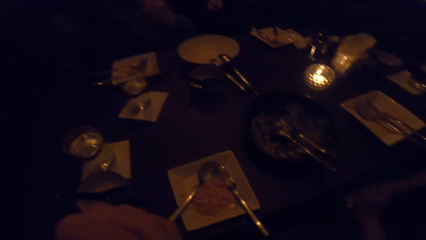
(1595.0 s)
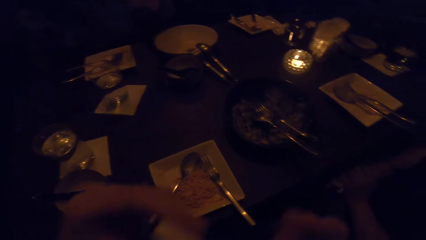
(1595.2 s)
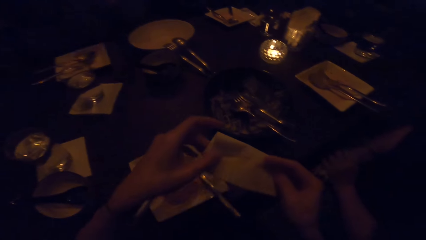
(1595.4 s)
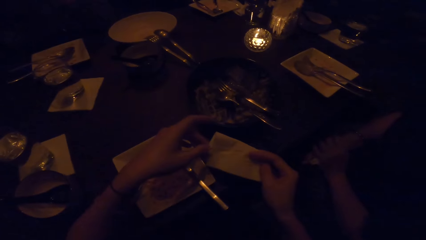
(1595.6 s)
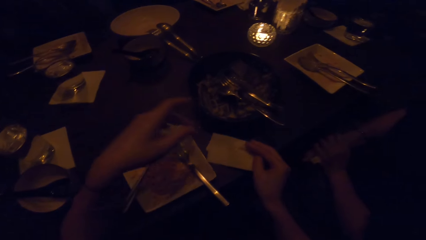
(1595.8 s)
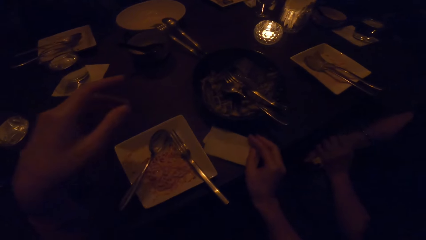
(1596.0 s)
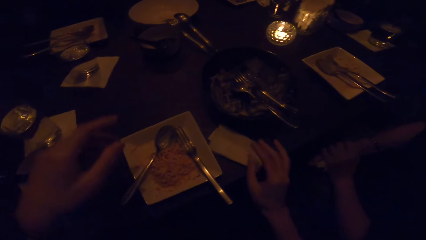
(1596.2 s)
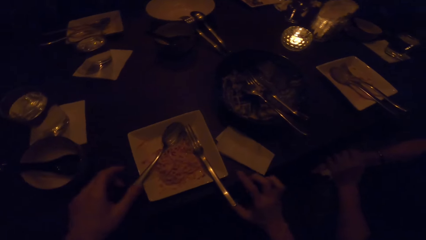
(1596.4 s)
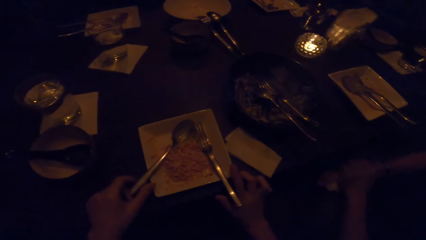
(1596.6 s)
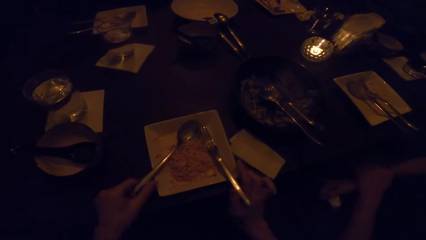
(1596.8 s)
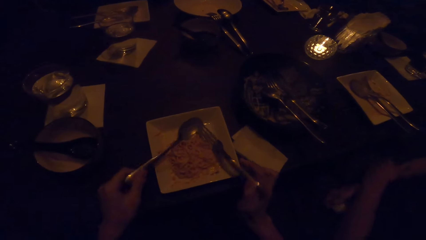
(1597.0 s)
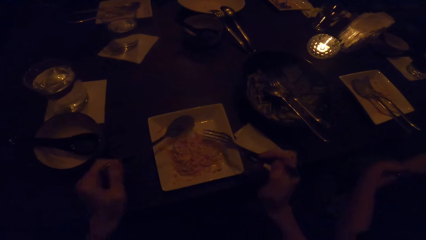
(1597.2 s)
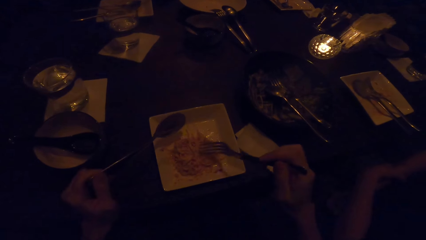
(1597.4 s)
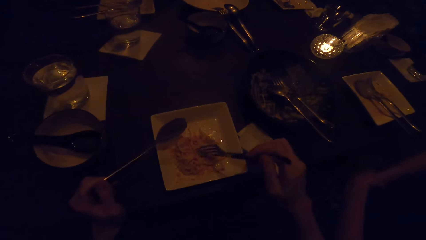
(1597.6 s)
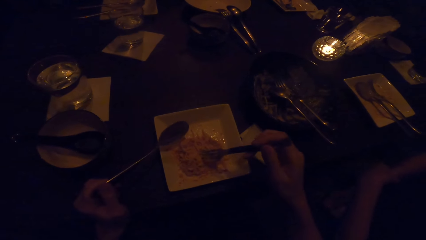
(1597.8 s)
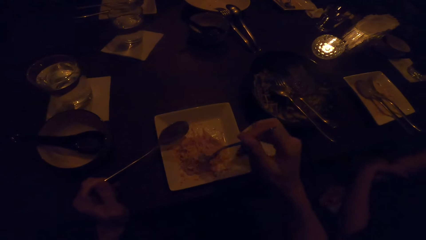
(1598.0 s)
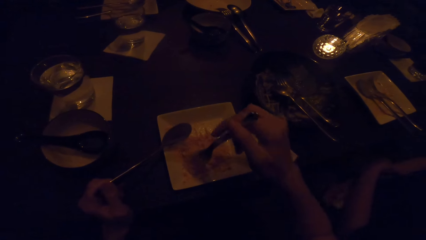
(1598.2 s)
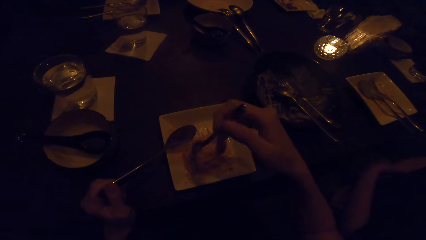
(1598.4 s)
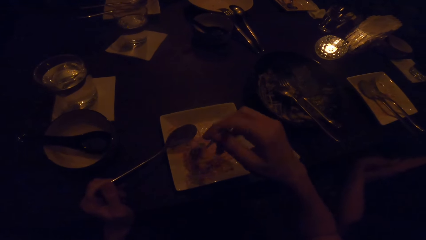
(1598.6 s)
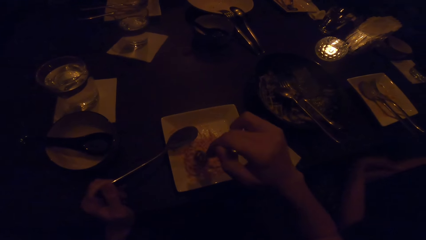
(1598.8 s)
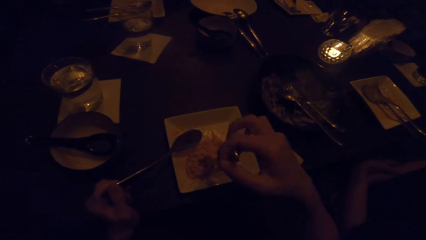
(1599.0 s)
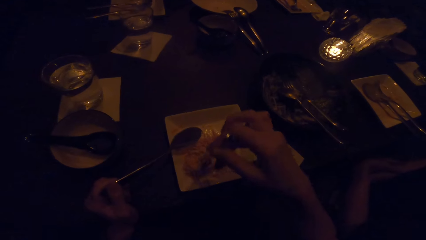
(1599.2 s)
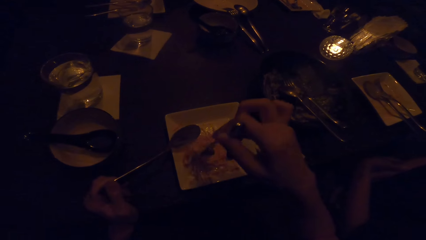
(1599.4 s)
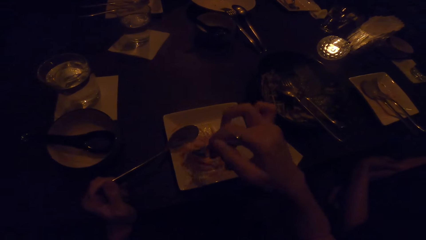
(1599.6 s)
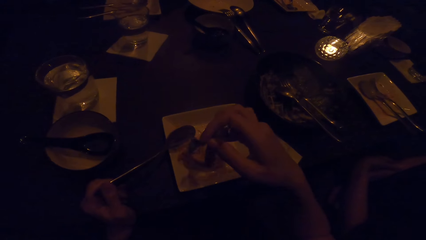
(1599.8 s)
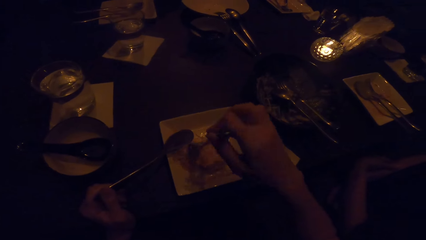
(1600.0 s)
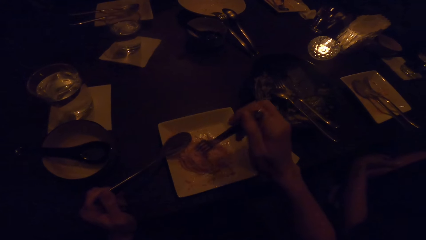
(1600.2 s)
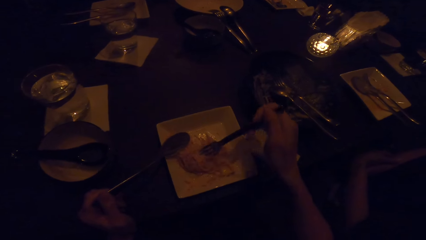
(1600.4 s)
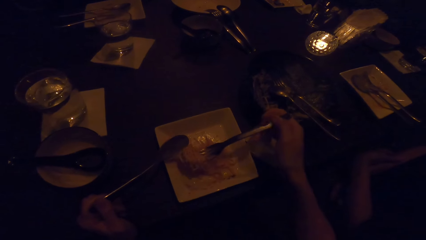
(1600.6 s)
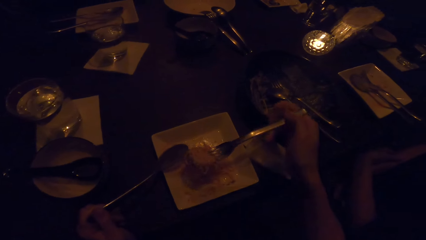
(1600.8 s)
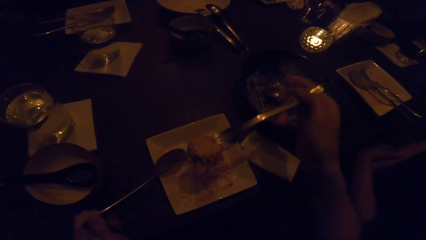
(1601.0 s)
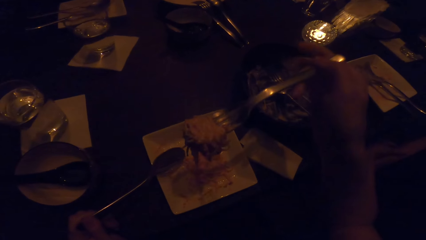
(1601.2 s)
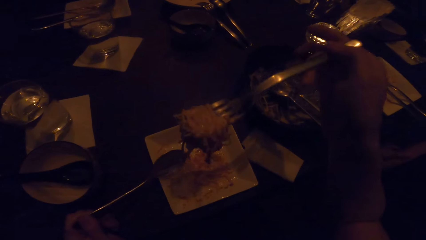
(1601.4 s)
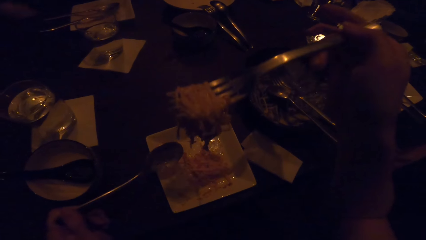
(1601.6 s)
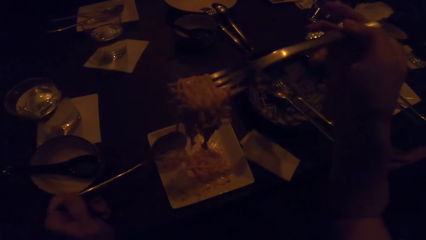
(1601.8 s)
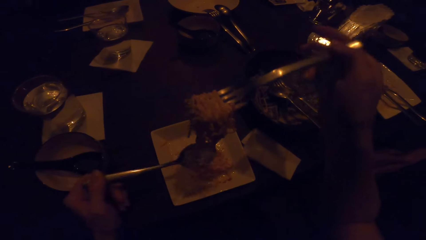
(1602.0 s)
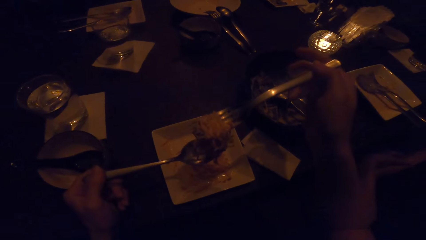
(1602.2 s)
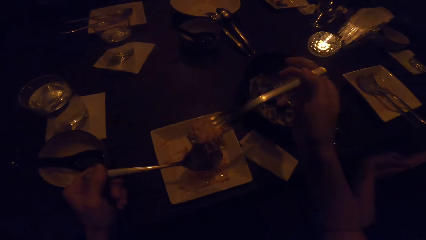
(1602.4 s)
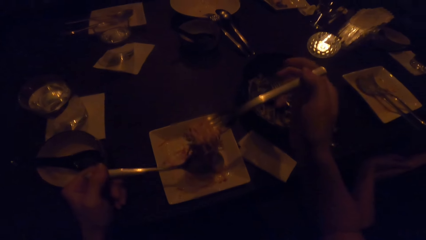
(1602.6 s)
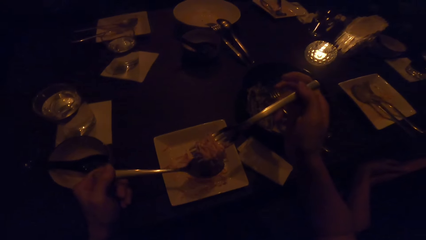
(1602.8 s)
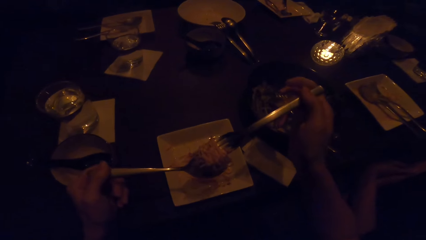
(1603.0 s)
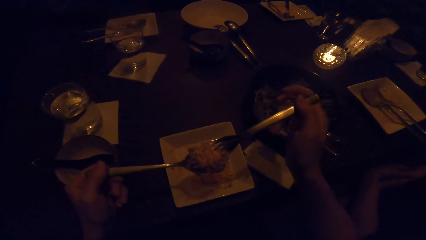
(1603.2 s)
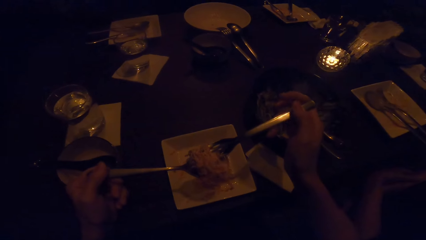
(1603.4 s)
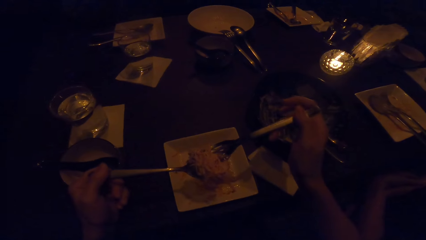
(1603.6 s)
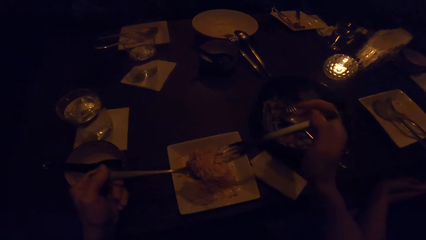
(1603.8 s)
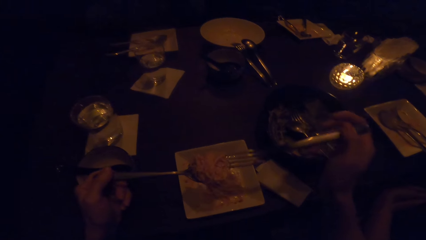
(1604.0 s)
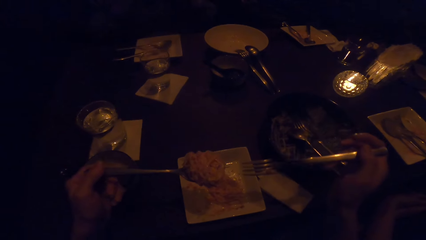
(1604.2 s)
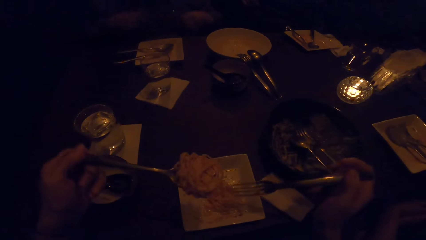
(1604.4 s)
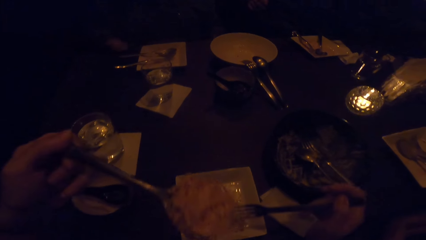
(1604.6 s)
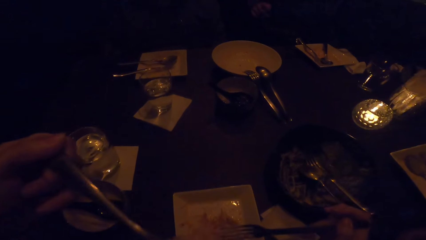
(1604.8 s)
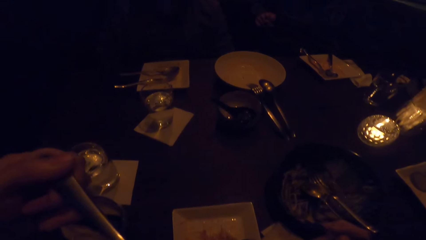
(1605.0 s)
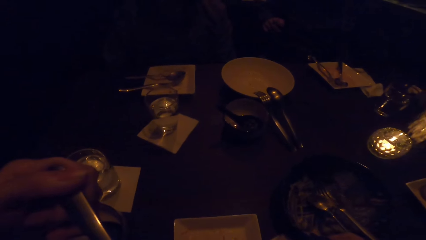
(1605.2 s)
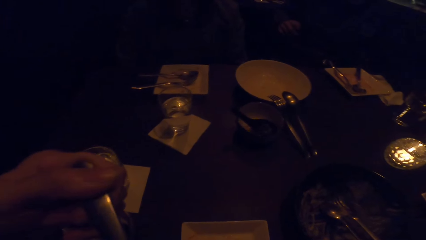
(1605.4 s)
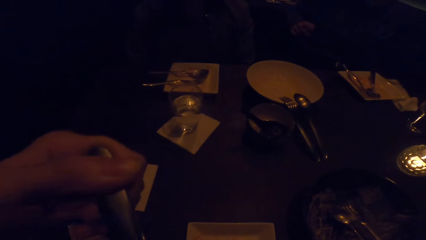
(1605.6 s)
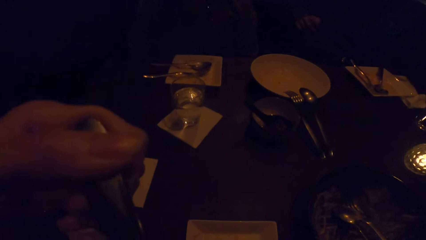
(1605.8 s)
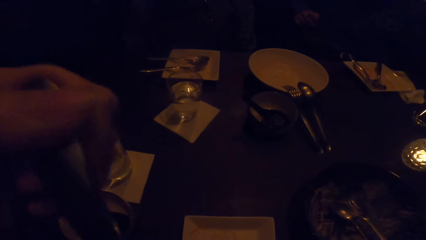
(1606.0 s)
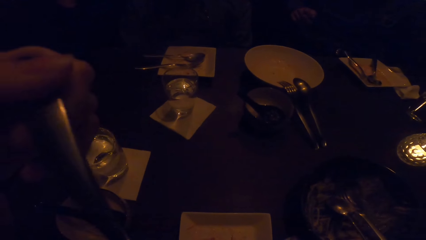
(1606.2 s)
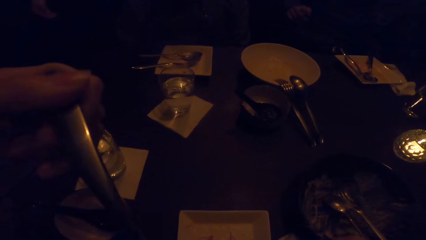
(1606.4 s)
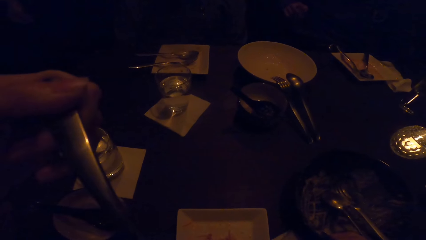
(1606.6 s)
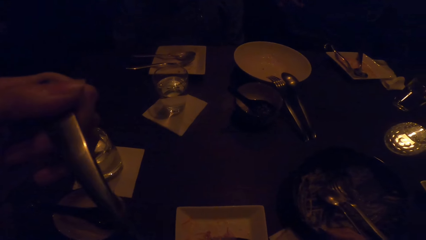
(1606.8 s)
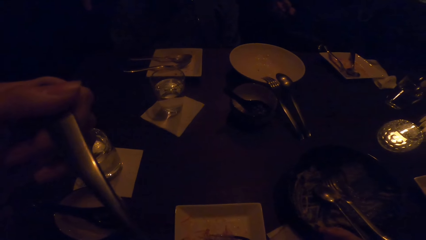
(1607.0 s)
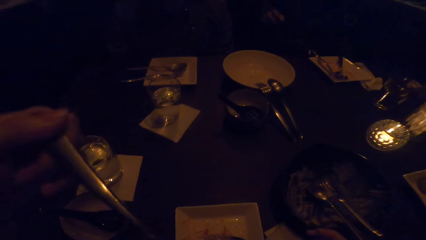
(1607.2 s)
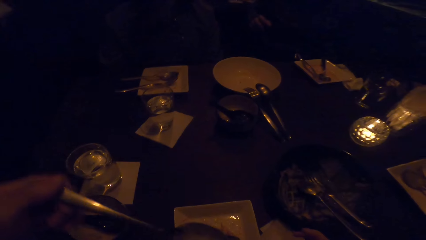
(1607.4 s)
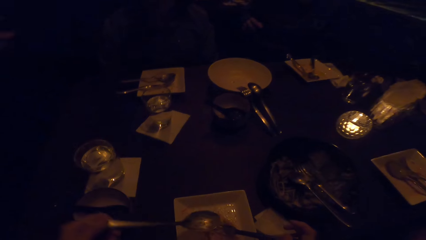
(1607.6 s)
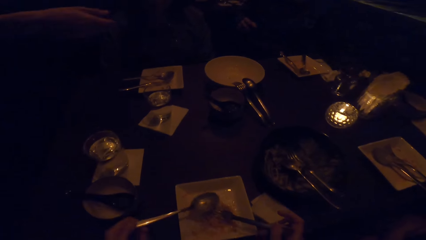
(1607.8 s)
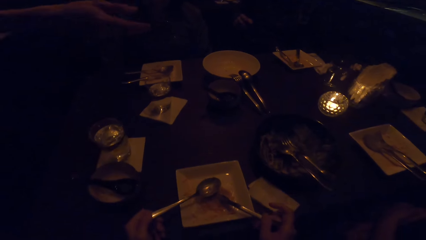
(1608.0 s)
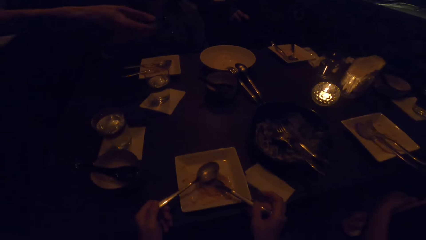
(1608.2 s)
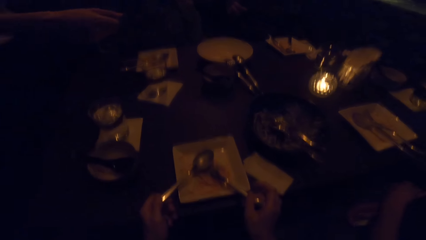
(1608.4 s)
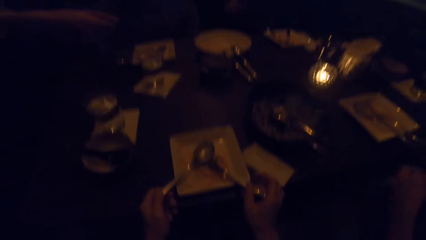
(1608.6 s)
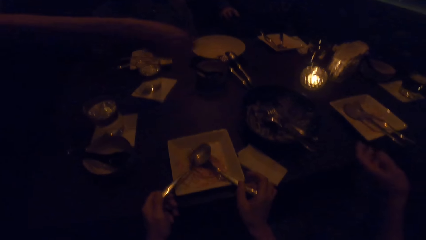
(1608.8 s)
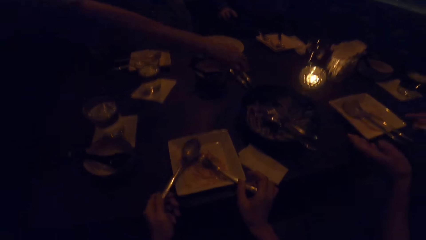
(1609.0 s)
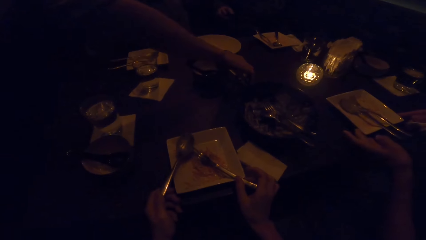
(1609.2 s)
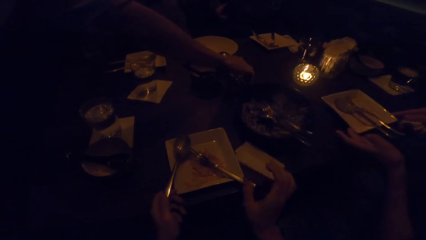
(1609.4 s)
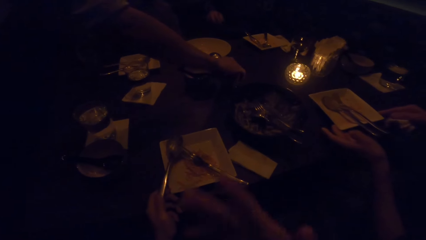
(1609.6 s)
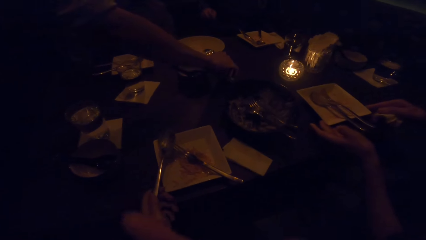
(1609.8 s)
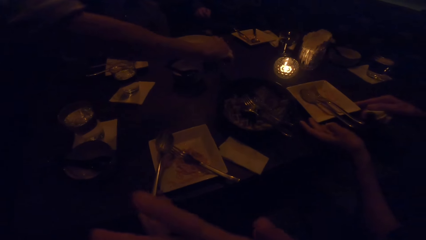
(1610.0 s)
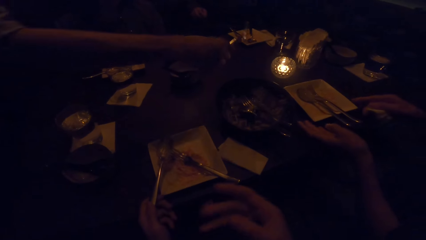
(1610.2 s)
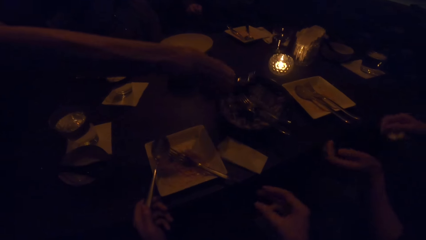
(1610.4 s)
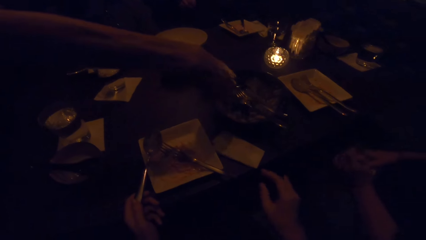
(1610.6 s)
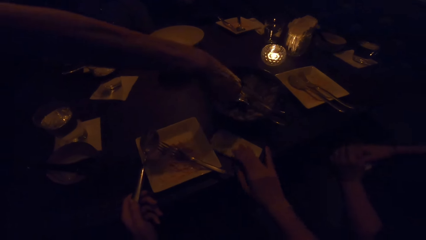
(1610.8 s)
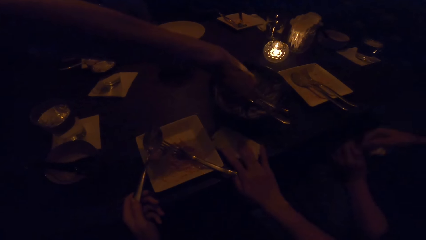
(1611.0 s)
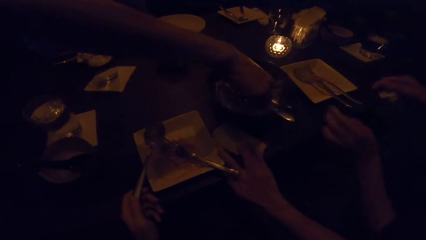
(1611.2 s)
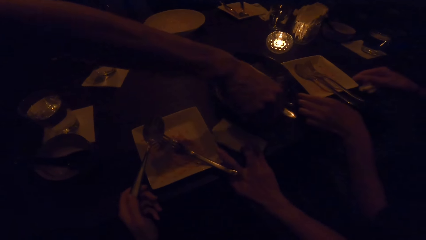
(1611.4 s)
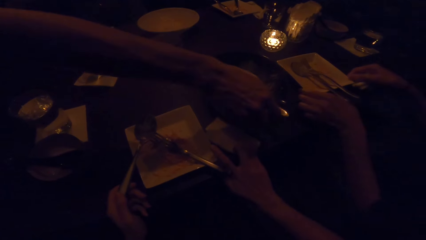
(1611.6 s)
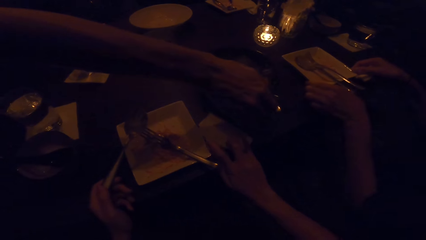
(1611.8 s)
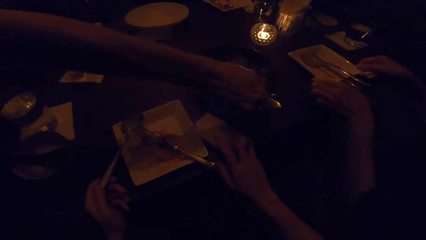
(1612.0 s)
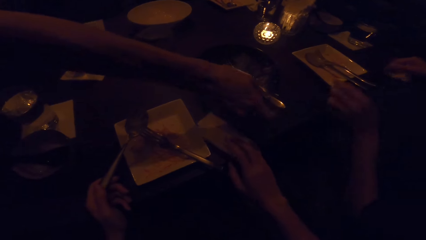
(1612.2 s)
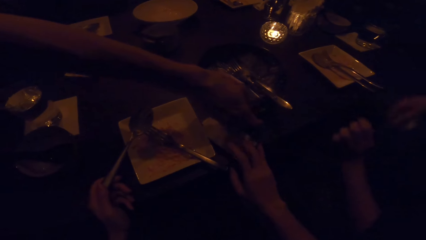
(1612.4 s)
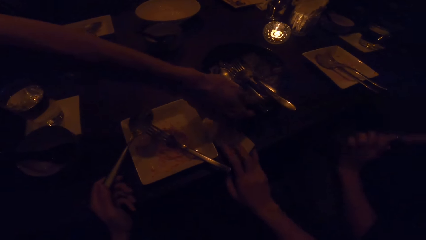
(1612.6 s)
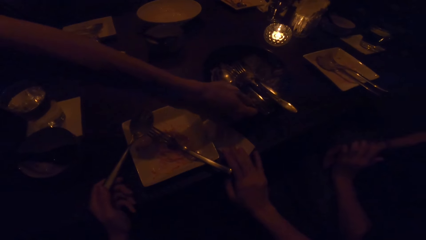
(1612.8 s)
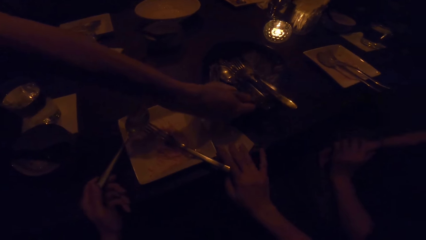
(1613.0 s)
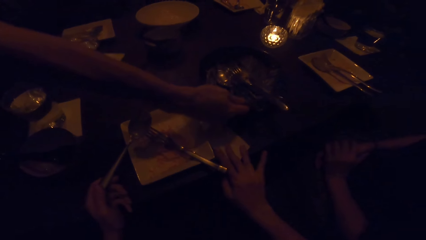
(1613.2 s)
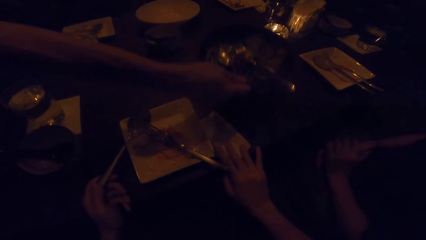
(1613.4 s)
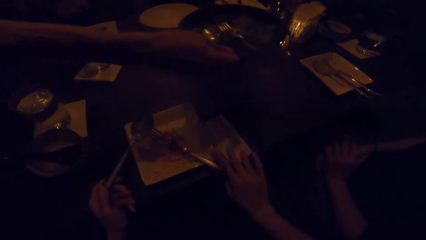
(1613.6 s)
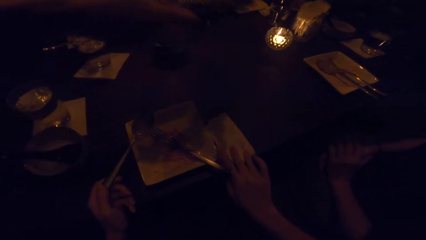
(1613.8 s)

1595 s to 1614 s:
The camera wearer drops the serviette on the table with her right hand. She picks up the fork and the spoon. She eats from the plate in front of her with the fork and spoon in it. She picks up food with the fork. She puts the food on the spoon. She puts the food in the mouth. She drops the fork in her right hand in the plate. She holds the serviette with the right hand. A man takes a plate off the table with his right hand. The camera wearer changes the position of the serviette on the table with her right hand.
